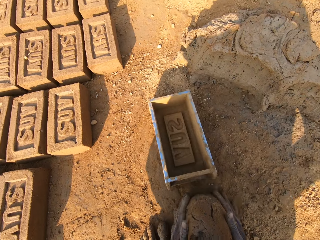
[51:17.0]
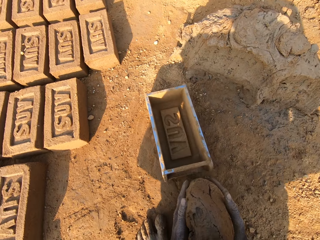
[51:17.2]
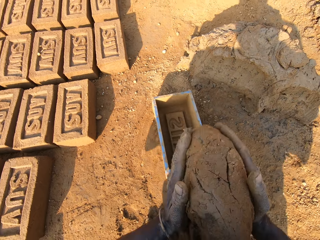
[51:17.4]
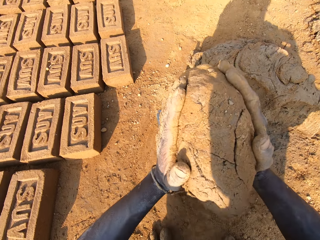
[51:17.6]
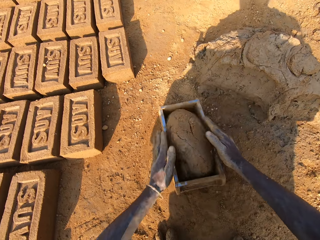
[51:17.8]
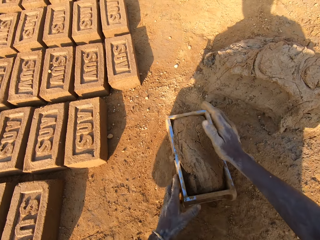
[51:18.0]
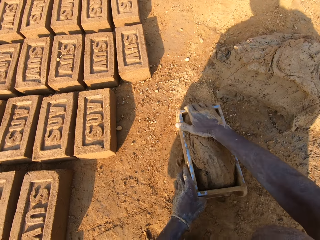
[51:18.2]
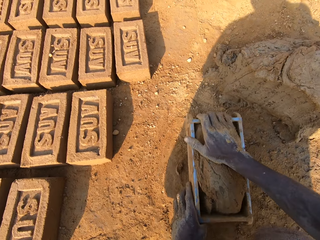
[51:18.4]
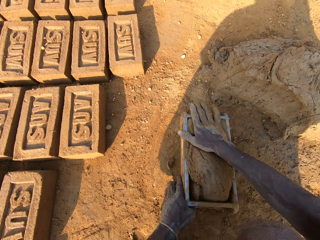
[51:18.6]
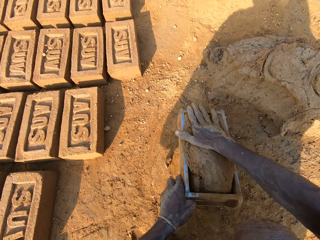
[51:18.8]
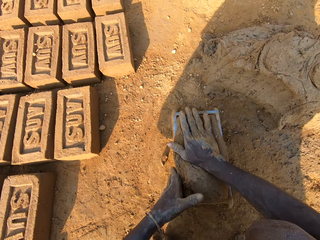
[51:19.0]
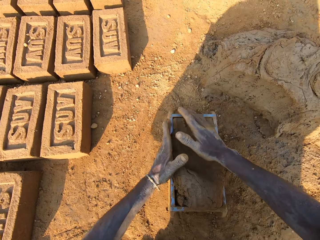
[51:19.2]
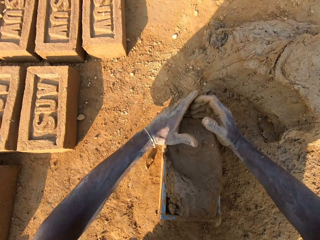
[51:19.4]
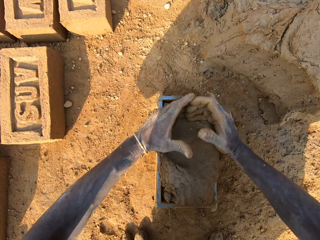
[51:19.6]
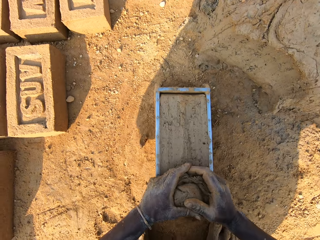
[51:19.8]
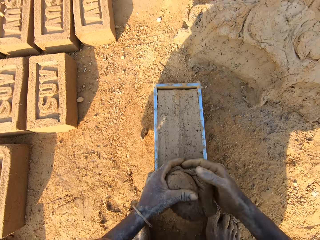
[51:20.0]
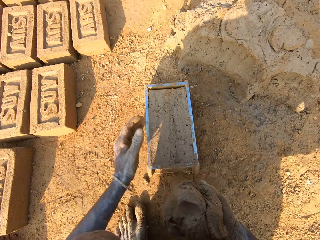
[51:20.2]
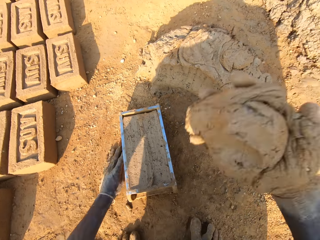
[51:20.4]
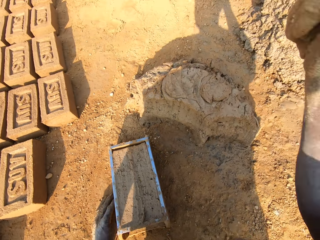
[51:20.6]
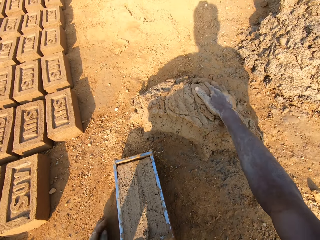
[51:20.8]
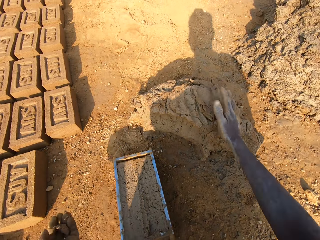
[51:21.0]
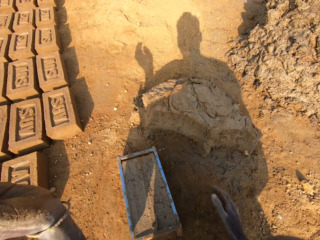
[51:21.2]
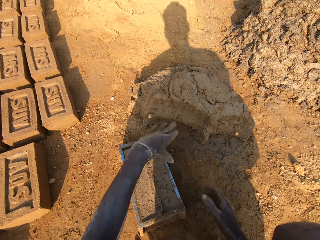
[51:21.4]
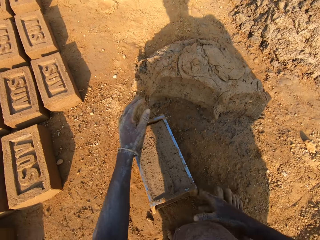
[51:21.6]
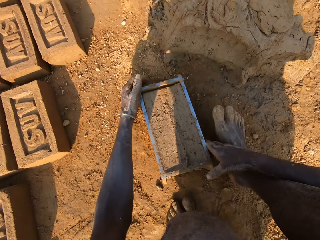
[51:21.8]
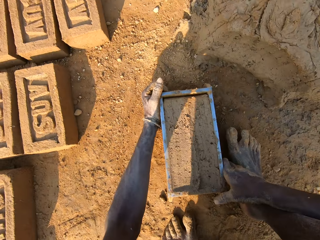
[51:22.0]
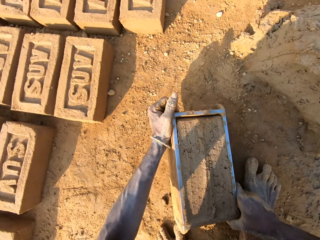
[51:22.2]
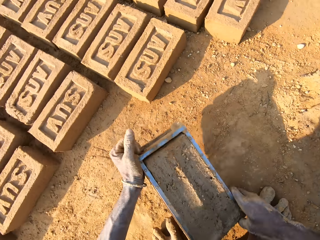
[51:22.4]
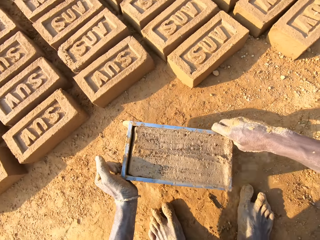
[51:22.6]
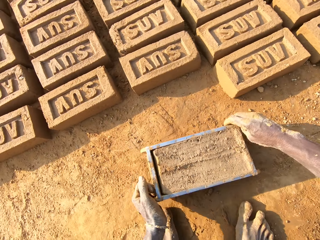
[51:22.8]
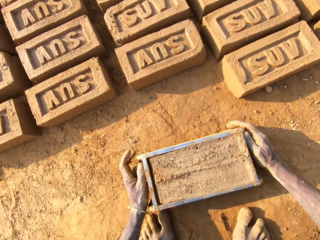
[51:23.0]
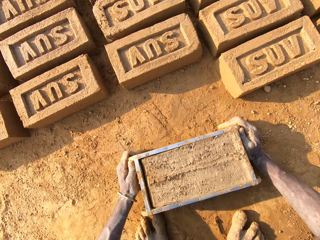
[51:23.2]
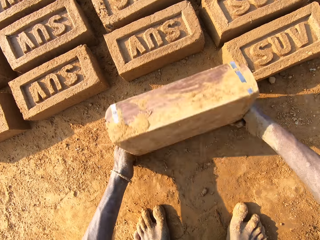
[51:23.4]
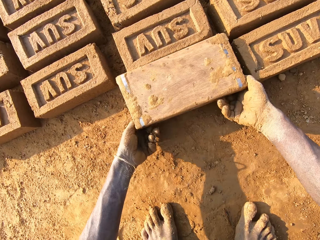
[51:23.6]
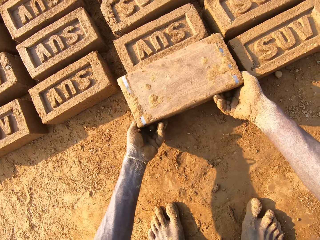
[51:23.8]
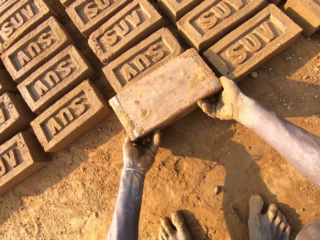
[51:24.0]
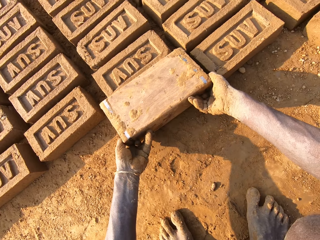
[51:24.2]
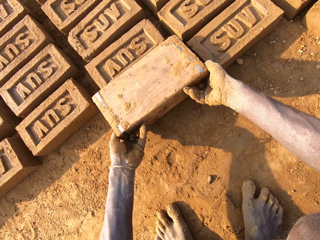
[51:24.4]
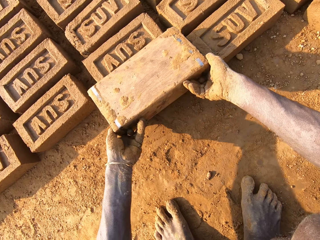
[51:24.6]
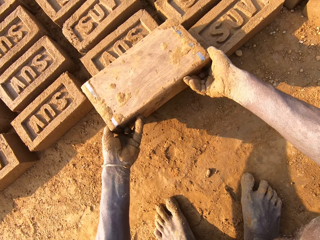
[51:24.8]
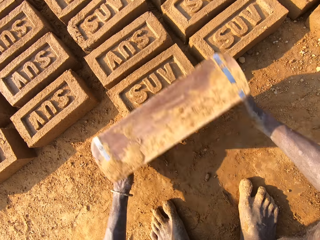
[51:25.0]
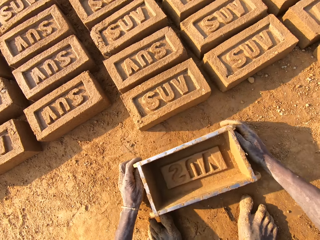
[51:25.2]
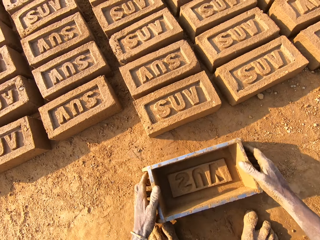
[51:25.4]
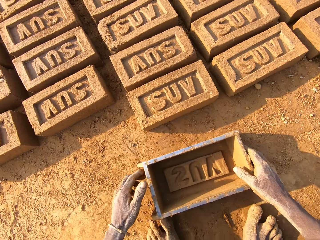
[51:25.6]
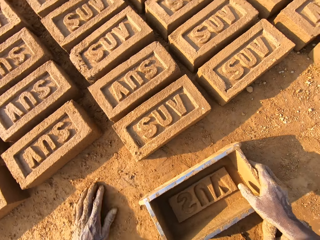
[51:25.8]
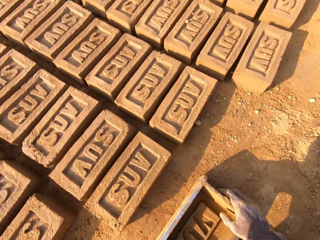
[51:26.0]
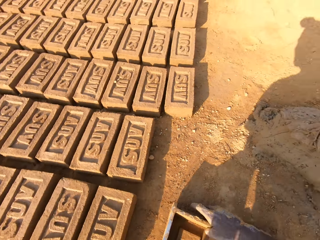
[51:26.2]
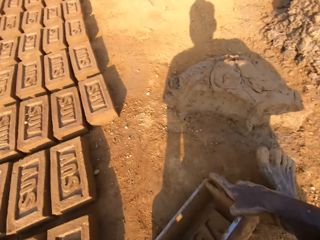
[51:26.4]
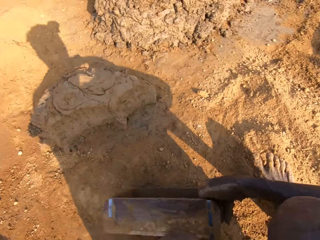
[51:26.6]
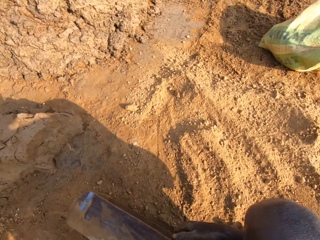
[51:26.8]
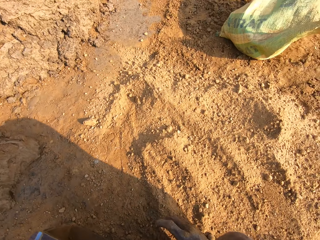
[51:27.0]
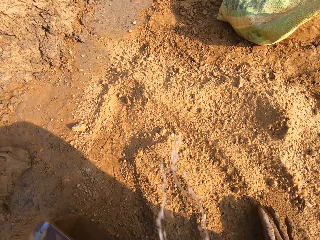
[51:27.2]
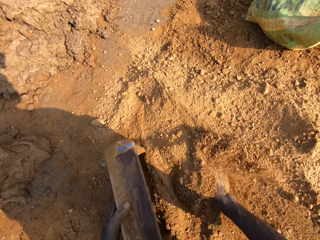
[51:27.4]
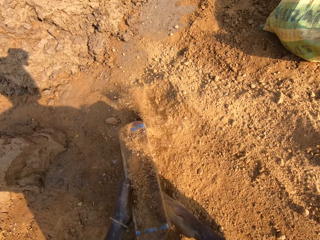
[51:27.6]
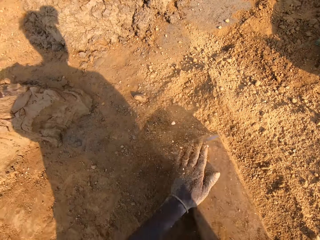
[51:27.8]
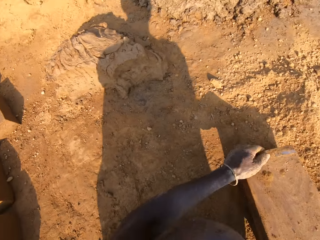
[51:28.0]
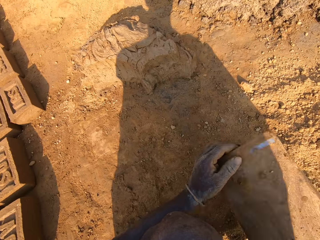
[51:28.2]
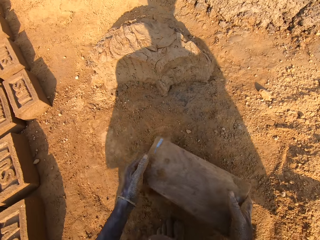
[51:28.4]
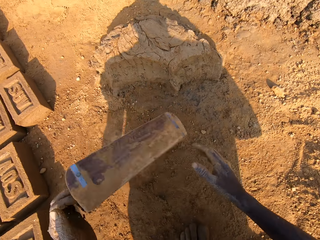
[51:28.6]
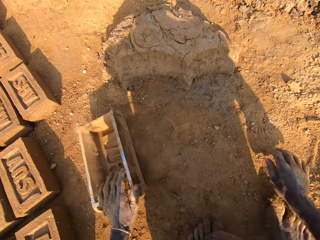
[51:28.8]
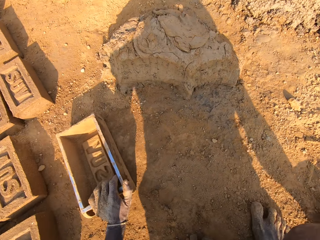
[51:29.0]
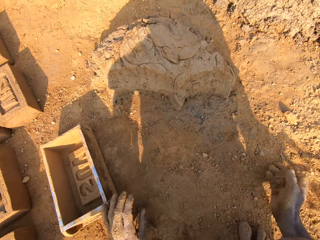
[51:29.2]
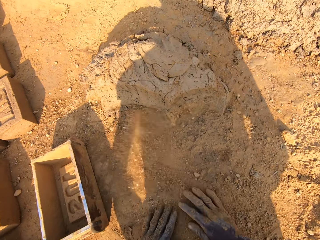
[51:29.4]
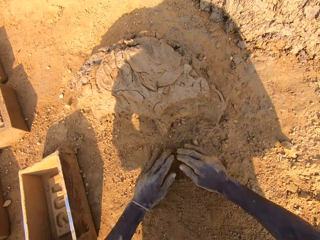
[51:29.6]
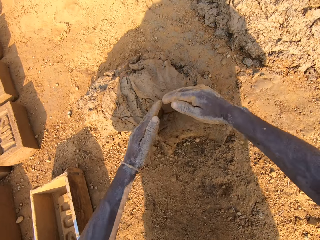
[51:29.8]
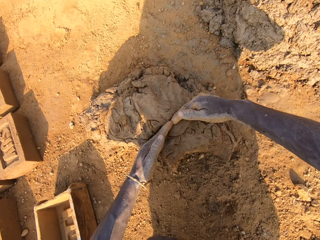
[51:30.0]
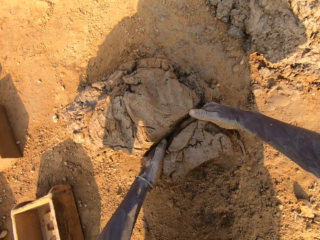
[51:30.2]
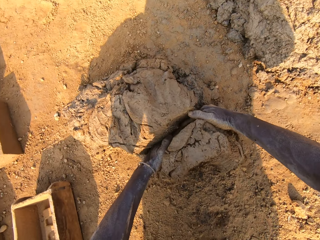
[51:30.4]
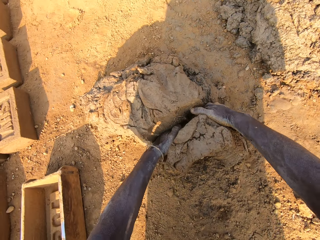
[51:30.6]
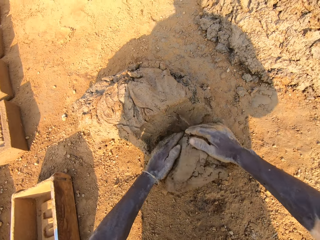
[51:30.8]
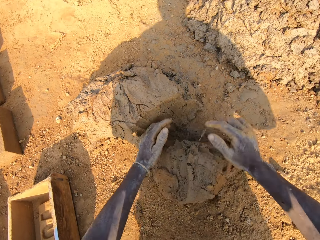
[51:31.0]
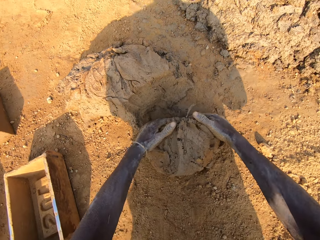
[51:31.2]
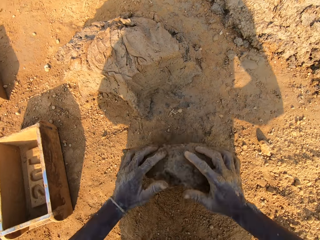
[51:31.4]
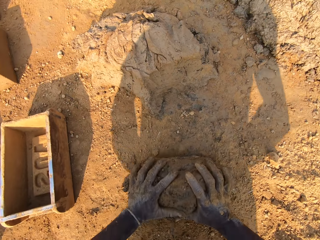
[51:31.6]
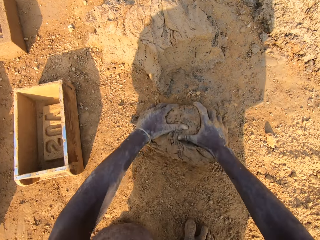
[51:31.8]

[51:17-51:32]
The camera wearer puts the brick mould on the ground. He slams the mortar into the brick mould. He scoops excess out of it with his hands. He throws the excess mortar on the pile of mortar. He picks up the brick mould from the ground. He puts the brick mould on the ground. He makes a brick with the brick mould. He empties the brick to the ground. He drops the brick mould on the ground. He picks up the brick mould from the ground. He puts clay in the brick mould. He empties the clay to the ground and drops the brick mould on the ground. He rubs his hands on the clay. He scoops mortar from a pile of mortar on the ground with his hands.

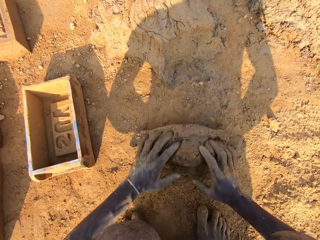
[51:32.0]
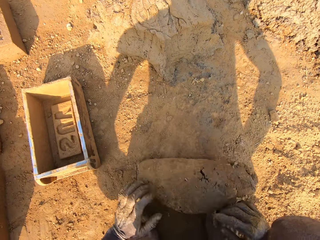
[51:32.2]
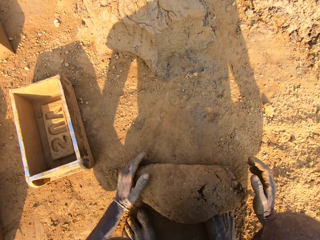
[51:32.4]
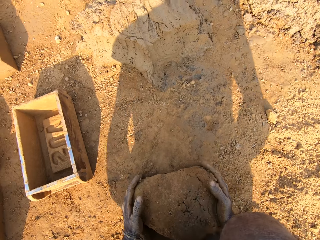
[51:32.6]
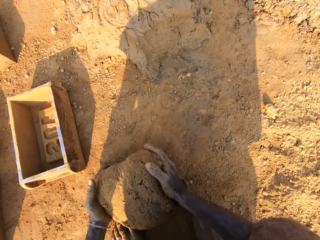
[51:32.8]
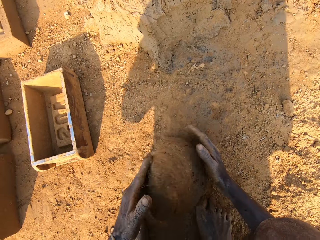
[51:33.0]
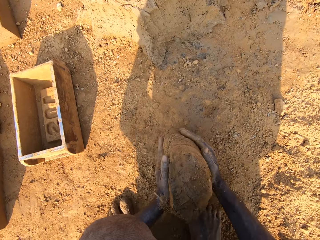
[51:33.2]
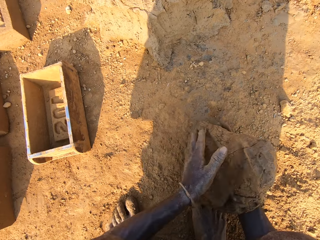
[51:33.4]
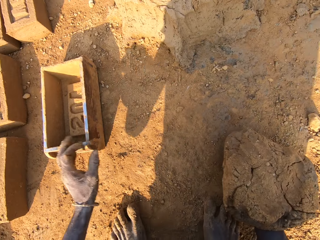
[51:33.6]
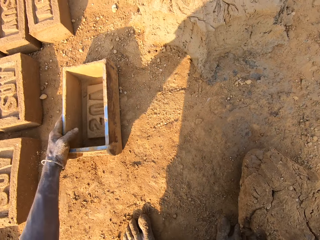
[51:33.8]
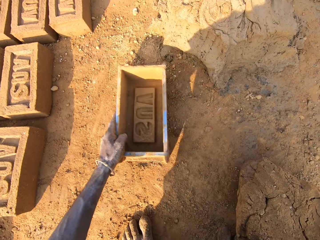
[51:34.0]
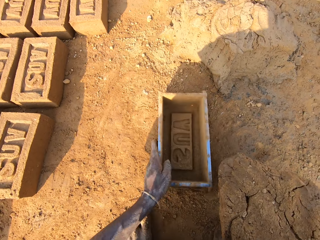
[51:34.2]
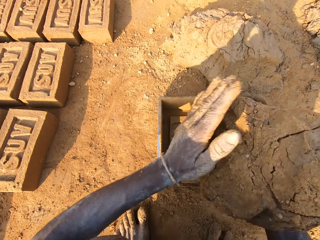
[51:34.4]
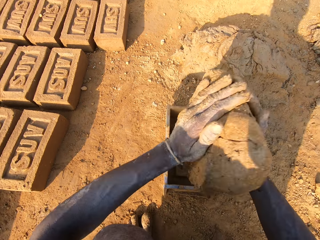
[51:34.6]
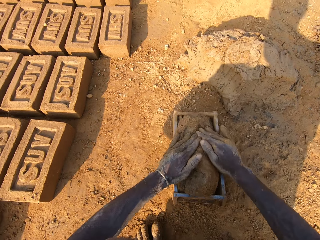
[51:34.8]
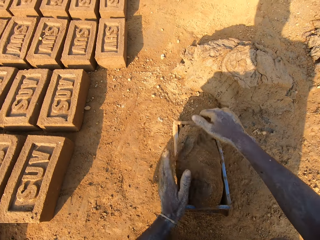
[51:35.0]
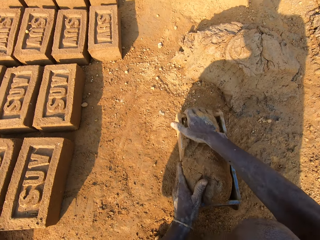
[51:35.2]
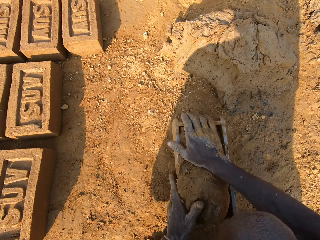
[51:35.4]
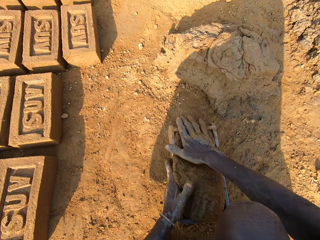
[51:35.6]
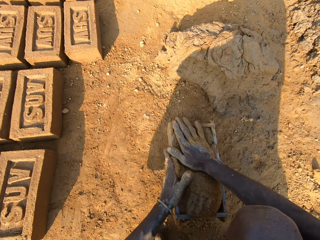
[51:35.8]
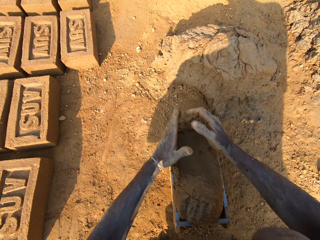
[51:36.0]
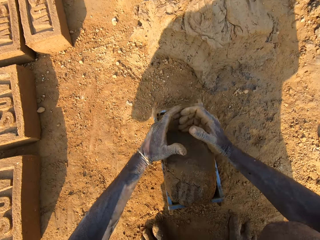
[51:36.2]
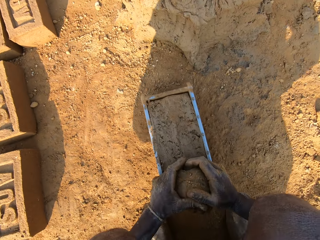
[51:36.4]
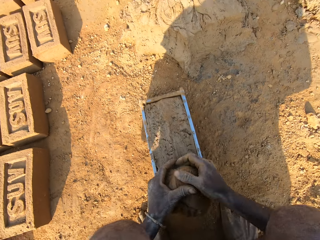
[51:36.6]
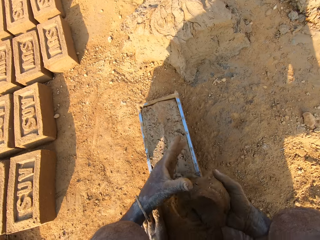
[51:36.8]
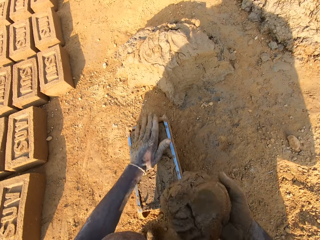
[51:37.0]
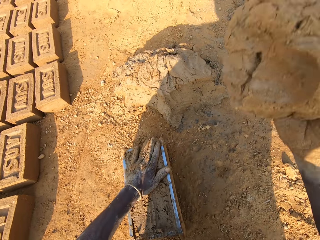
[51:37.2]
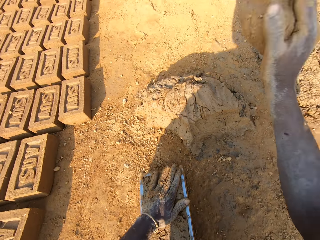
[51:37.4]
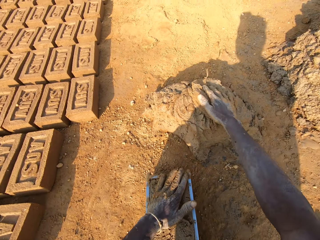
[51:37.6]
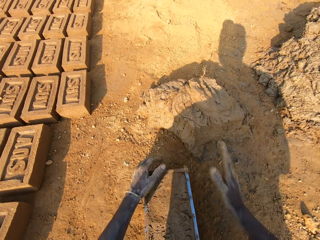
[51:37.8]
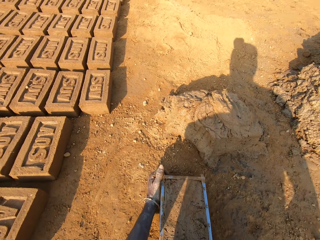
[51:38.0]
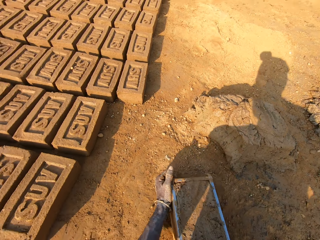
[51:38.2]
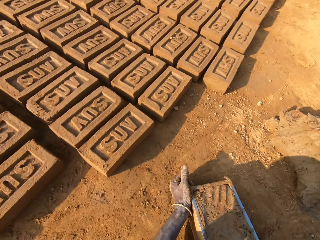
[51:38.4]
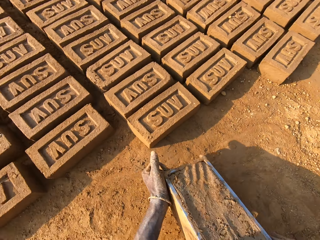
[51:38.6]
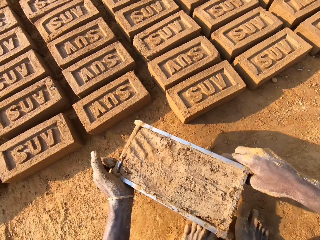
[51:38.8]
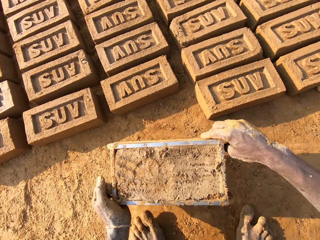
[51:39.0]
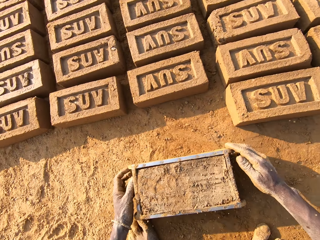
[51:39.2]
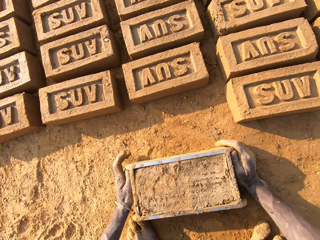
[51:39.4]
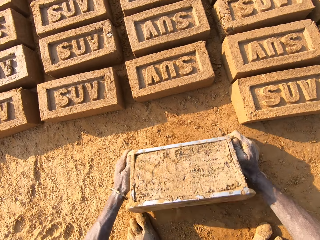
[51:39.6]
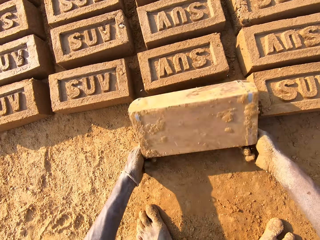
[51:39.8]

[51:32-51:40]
The camera wearer molds the mud with his hands. He mixes the scooped mortar with clay. He picks up the brick mould on the ground. He slams the mortar into the brick mould. He scoops excess out of it. He throws the excess mortar on the pile of mortar. He picks up the brick mould from the ground. He puts the brick mould on the ground.
